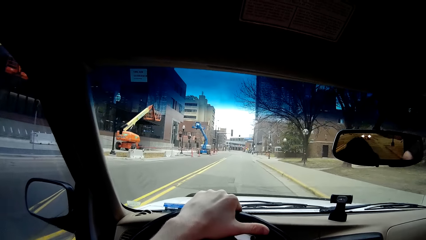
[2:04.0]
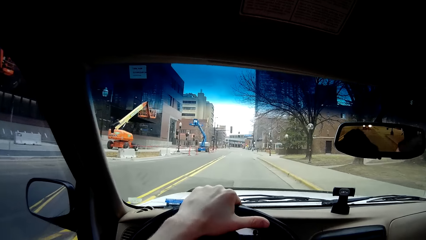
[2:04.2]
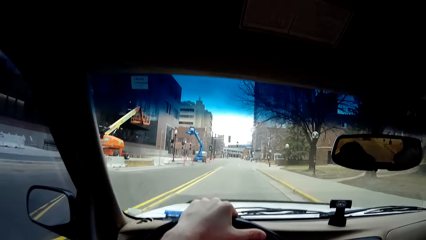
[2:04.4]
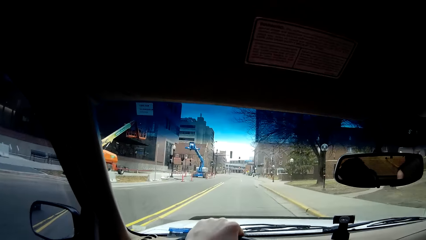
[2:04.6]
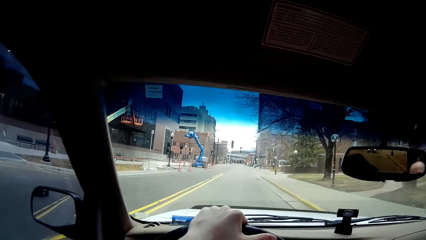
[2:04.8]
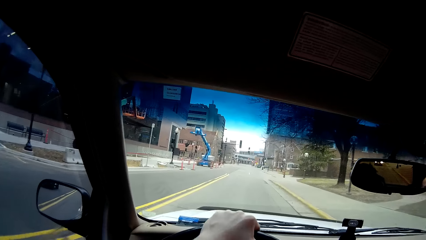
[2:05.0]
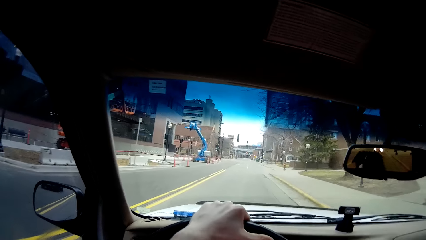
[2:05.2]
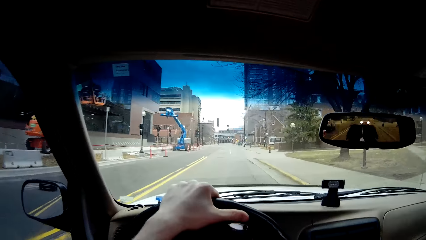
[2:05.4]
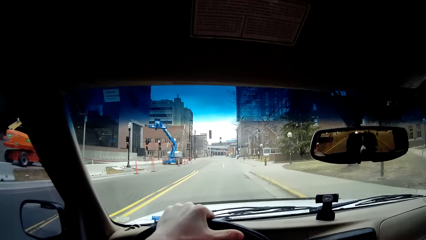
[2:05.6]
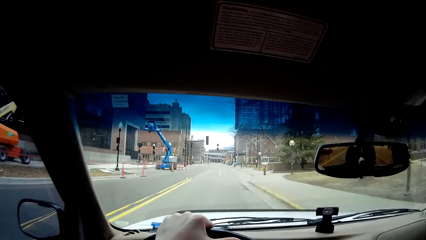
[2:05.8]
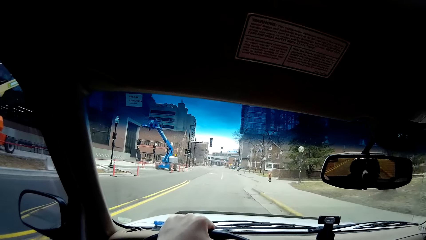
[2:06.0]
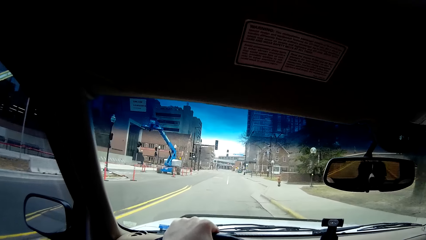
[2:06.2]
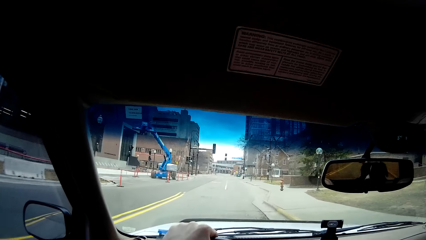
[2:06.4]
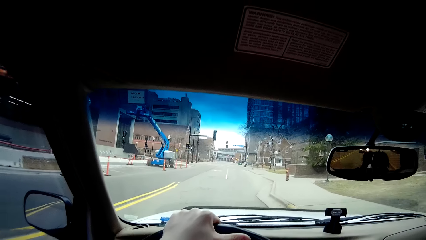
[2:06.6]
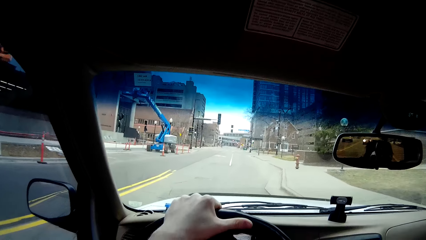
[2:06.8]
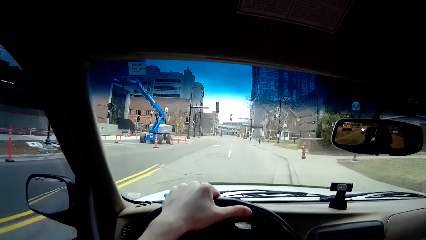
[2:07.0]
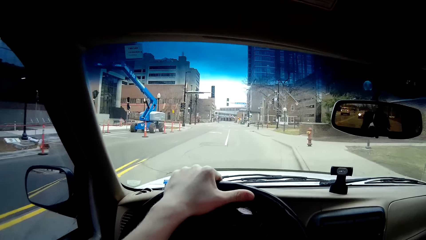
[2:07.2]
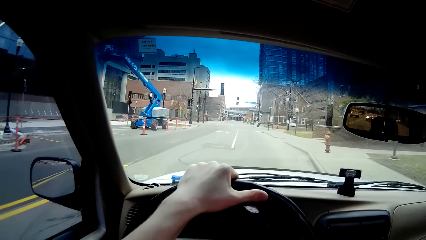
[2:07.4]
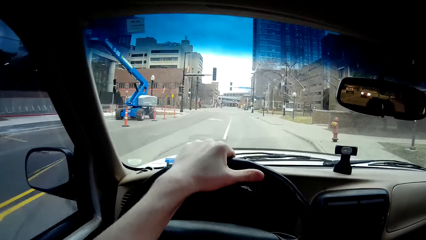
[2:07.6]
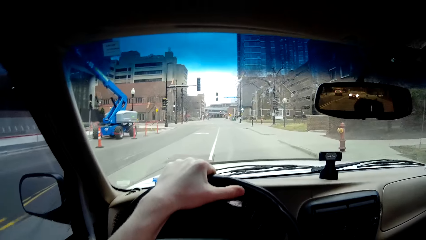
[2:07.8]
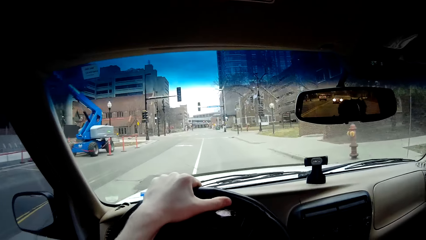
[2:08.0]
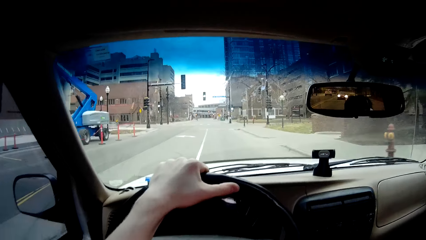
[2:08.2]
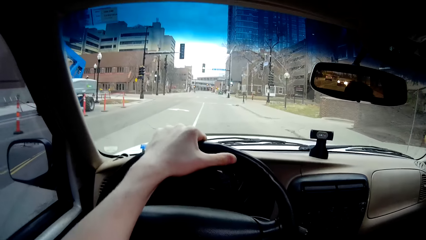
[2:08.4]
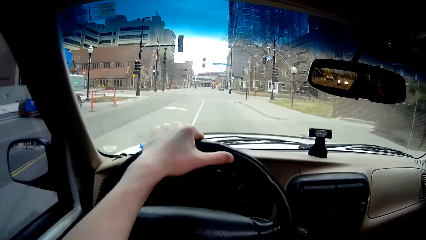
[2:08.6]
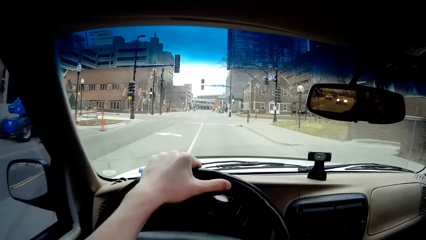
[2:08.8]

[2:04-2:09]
A white car drives past the camera wearer.

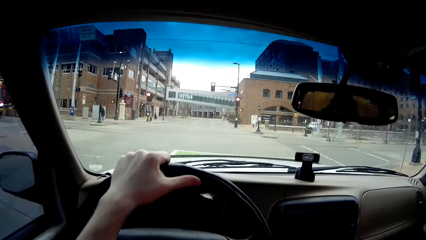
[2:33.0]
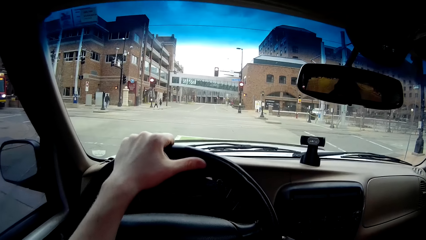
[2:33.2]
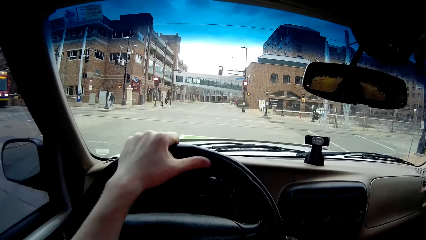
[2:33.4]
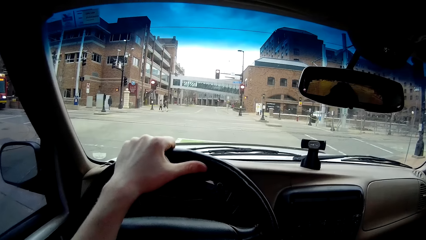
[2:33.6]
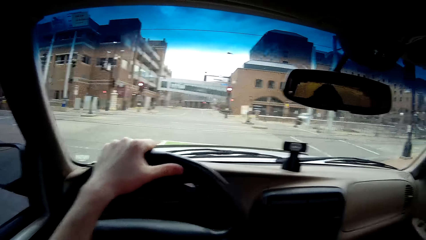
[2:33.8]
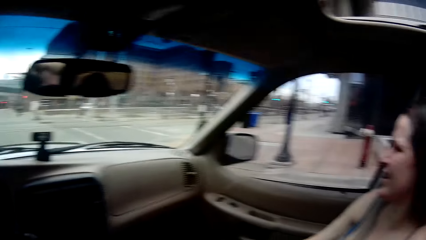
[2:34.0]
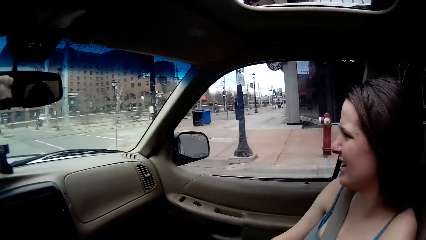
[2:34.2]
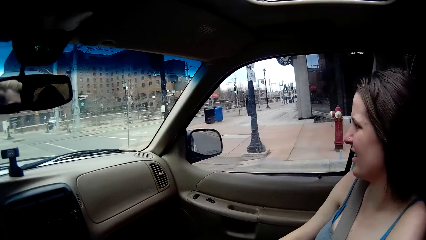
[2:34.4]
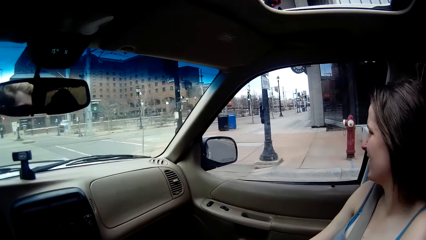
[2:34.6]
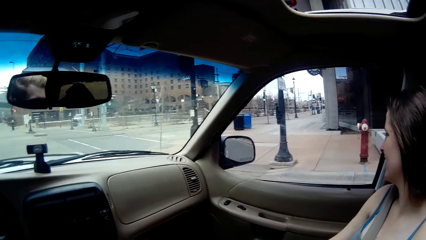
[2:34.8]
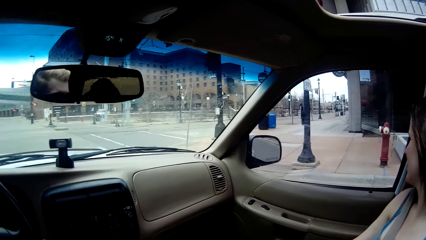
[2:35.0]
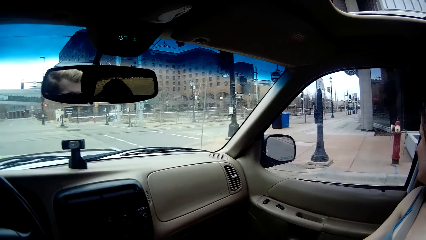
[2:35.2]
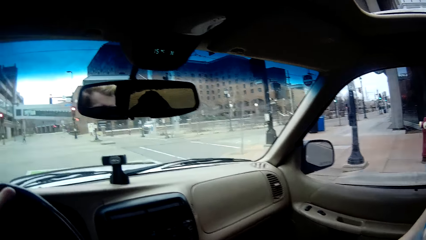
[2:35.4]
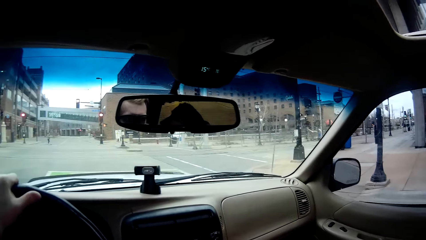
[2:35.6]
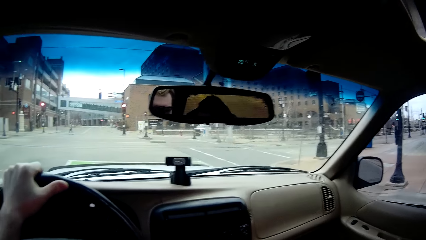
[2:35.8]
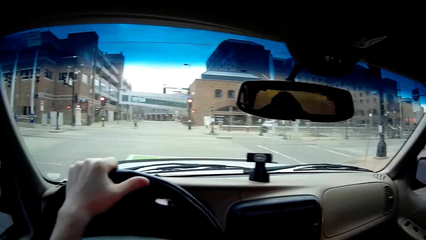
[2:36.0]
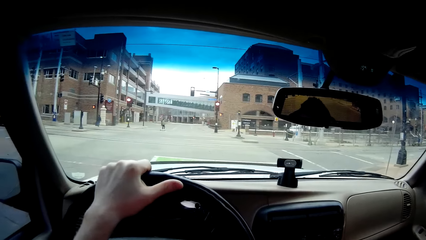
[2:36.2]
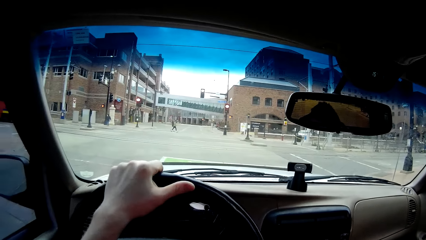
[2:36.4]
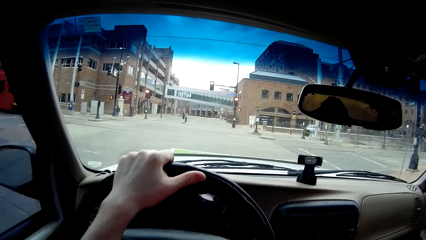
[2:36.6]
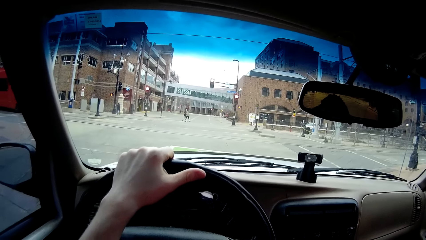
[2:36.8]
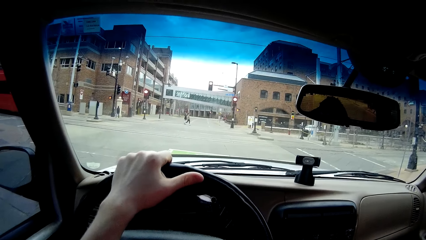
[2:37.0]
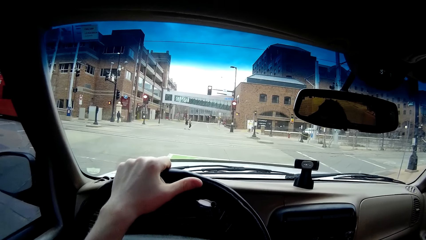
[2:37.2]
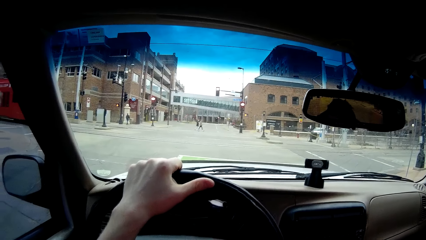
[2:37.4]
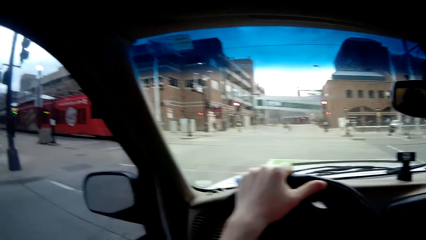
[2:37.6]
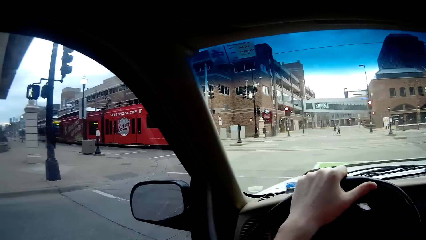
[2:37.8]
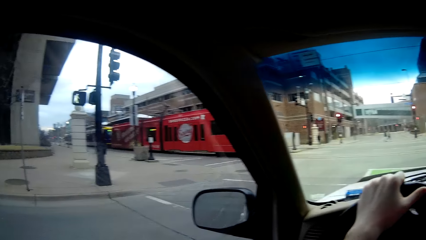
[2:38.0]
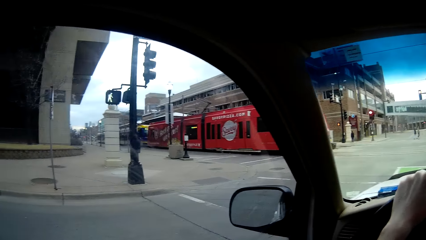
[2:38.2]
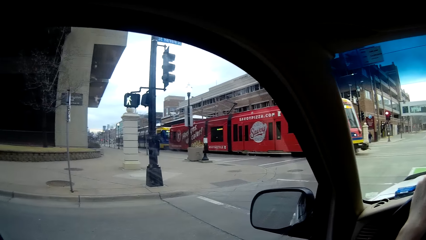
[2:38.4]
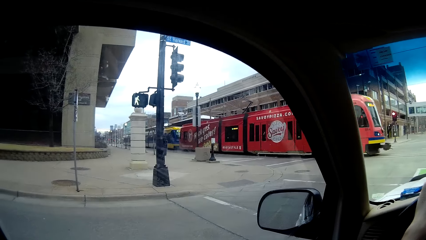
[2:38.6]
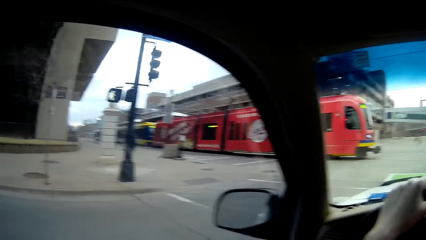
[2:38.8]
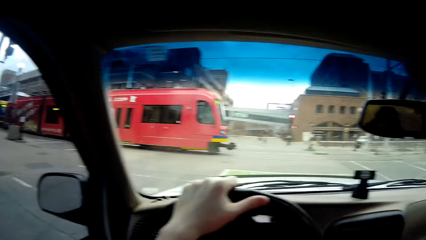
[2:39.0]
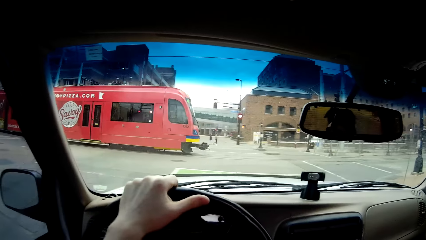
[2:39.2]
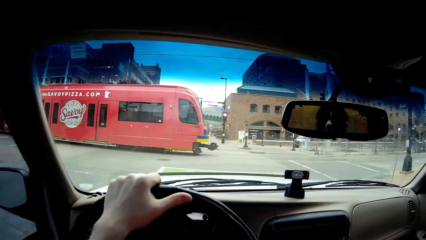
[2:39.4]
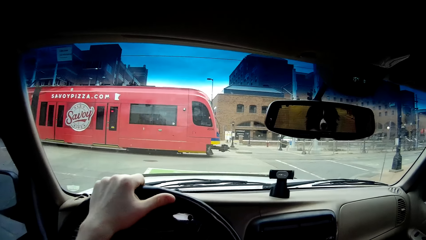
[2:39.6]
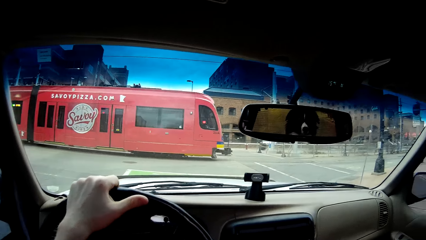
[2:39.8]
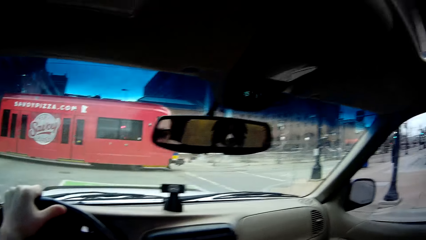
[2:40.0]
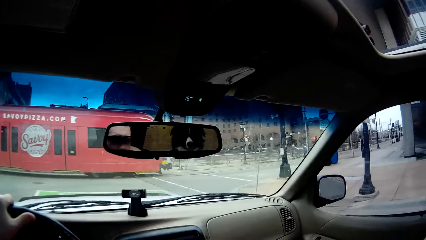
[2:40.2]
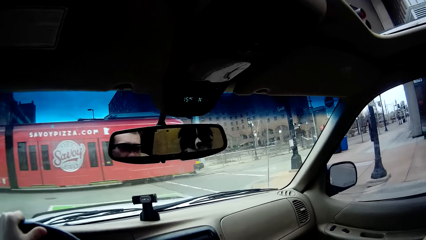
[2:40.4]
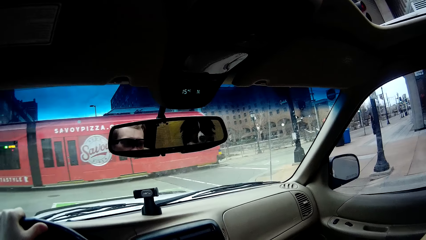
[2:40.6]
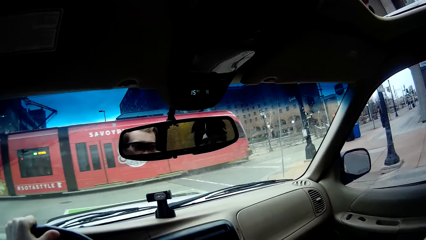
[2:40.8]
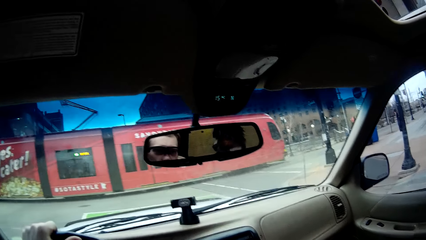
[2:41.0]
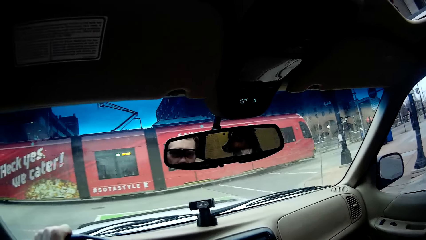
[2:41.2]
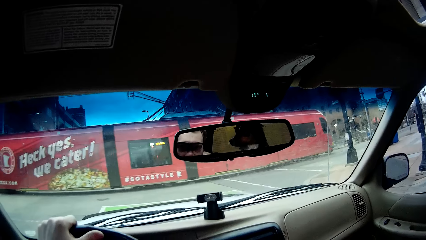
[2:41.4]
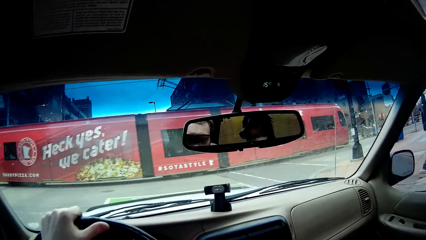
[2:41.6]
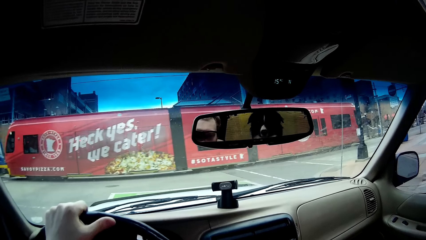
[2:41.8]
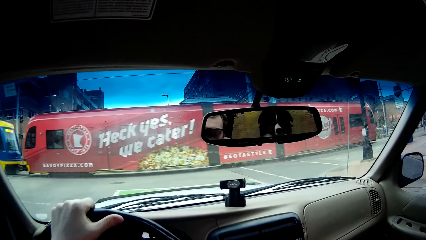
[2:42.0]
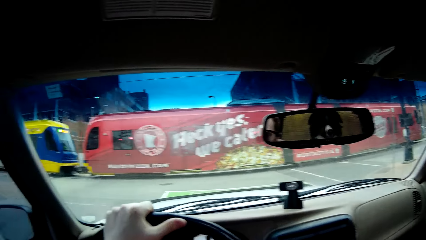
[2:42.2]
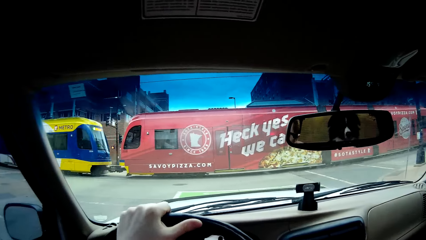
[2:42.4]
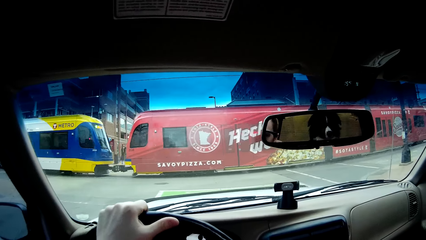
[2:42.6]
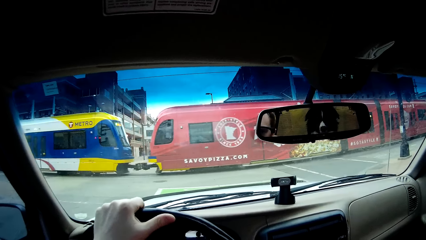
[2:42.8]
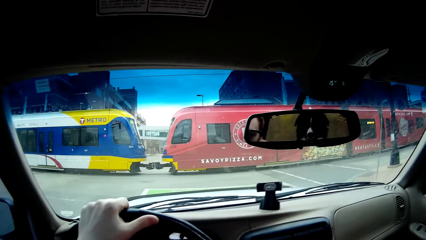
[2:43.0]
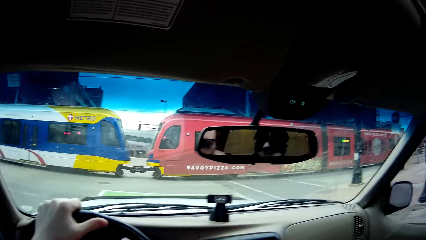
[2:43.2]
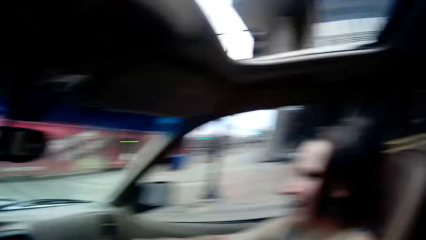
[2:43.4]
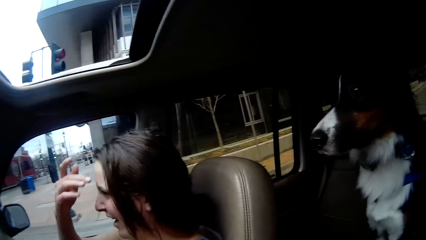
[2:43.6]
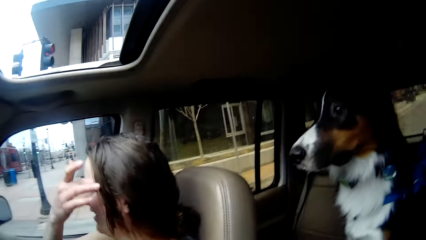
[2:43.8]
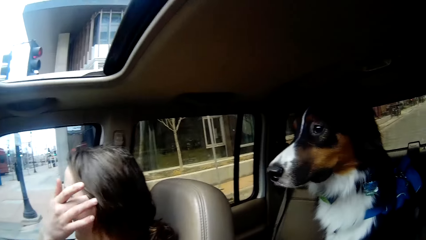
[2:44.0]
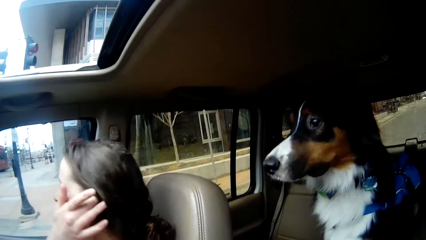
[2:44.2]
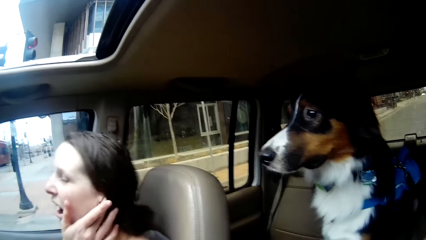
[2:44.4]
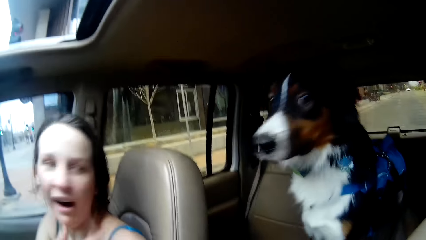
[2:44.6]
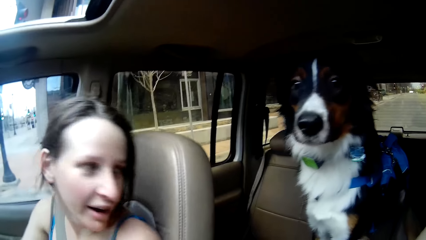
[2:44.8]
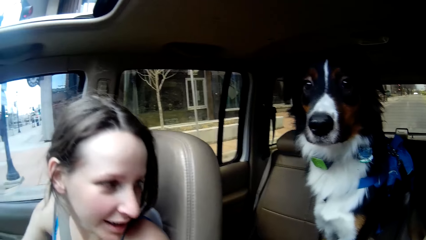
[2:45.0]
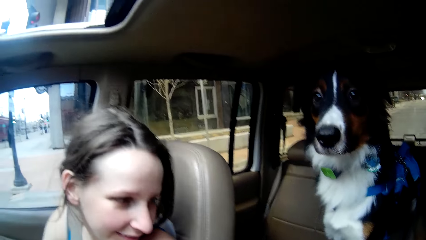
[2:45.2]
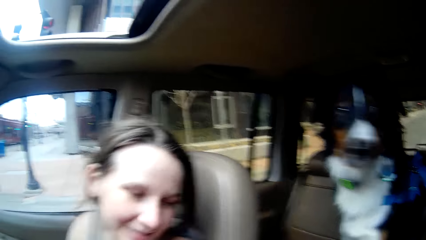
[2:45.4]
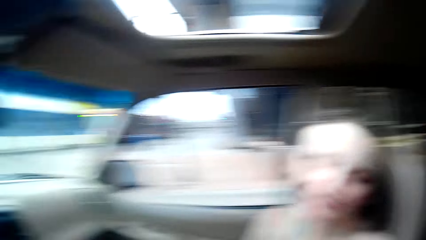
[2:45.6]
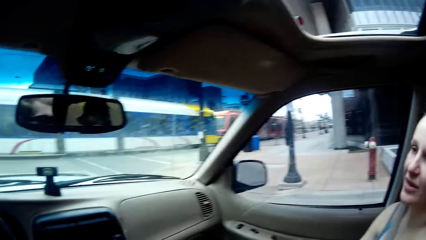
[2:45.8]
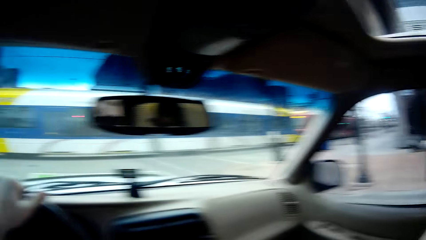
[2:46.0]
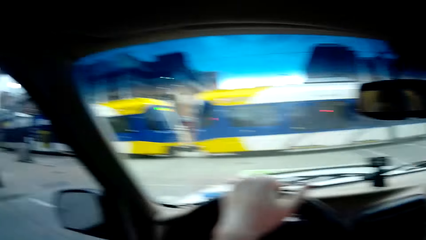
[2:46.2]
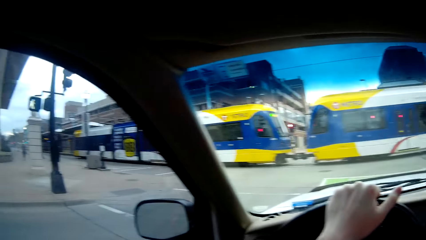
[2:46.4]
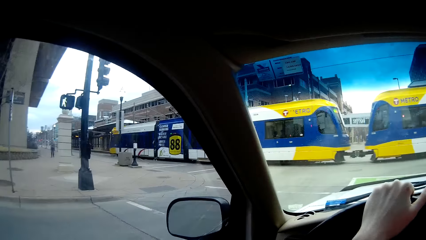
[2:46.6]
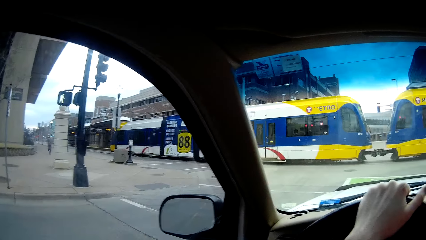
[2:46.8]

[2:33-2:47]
The camera wearer looks sideways. A train drives in front of the camera wearer. A woman adjusts her hair with her right hand. The woman looks at her dog.
